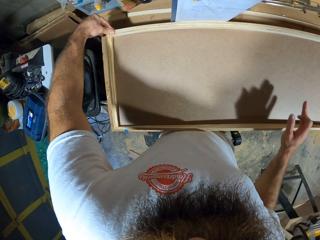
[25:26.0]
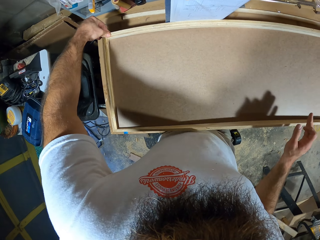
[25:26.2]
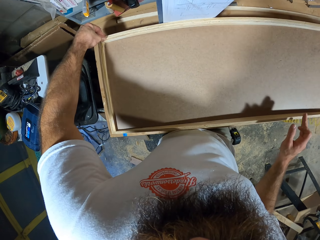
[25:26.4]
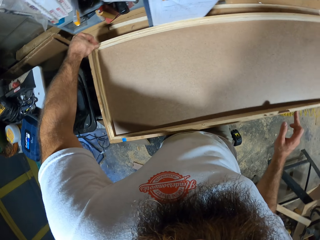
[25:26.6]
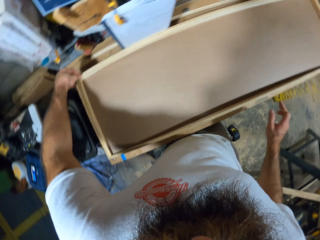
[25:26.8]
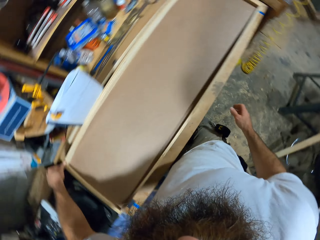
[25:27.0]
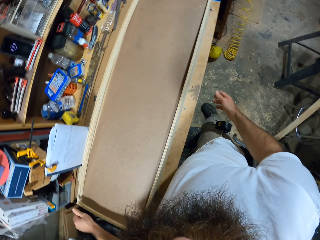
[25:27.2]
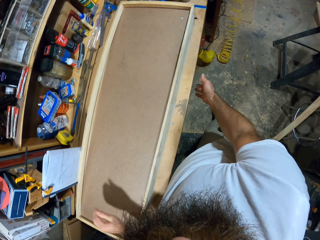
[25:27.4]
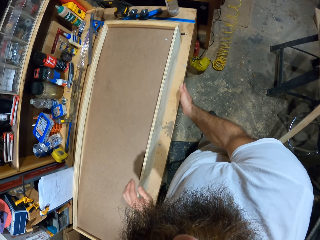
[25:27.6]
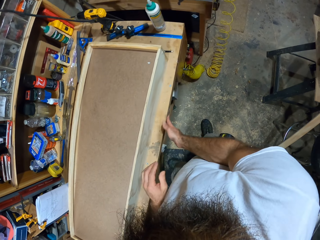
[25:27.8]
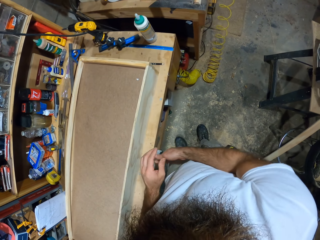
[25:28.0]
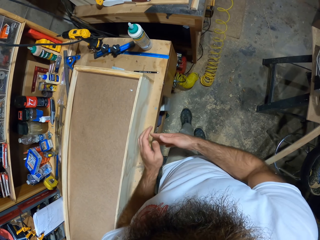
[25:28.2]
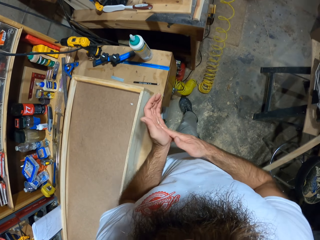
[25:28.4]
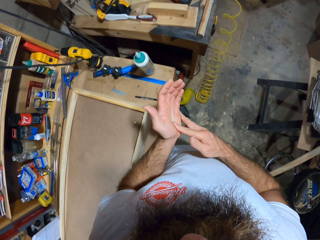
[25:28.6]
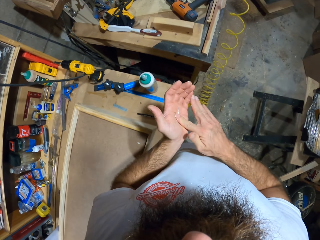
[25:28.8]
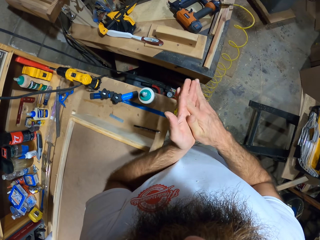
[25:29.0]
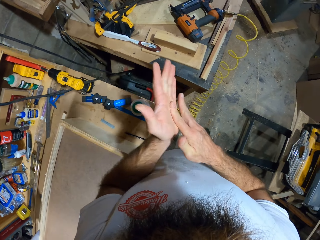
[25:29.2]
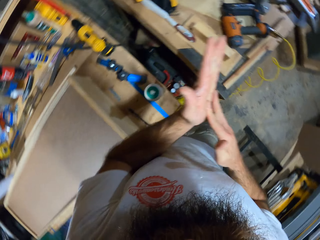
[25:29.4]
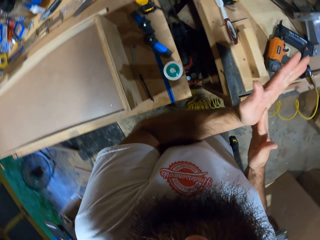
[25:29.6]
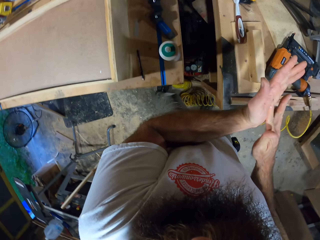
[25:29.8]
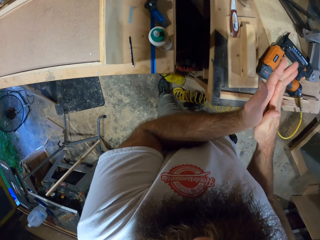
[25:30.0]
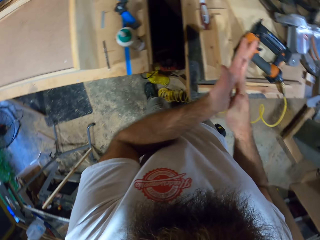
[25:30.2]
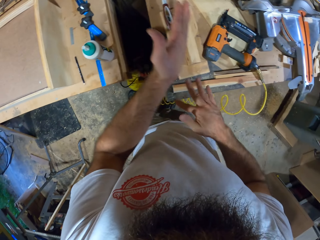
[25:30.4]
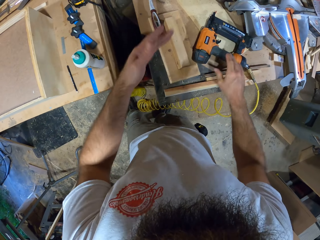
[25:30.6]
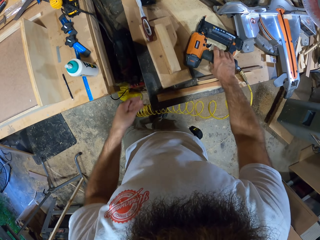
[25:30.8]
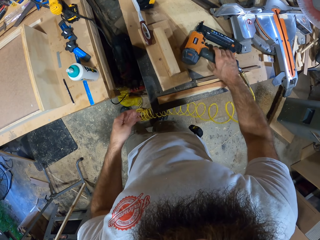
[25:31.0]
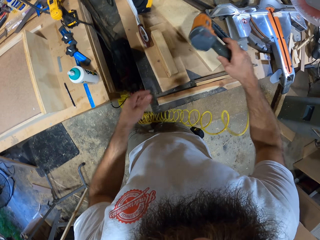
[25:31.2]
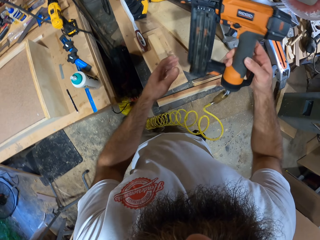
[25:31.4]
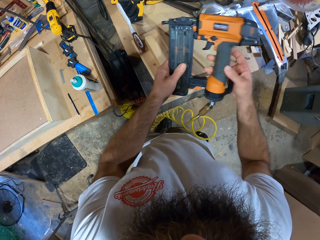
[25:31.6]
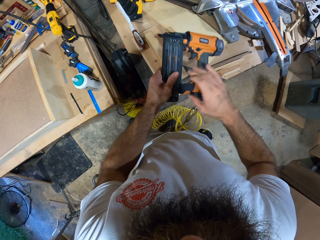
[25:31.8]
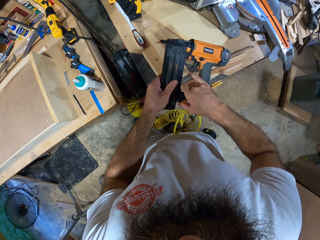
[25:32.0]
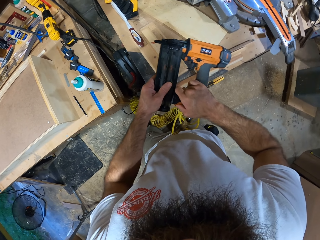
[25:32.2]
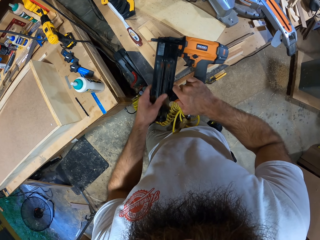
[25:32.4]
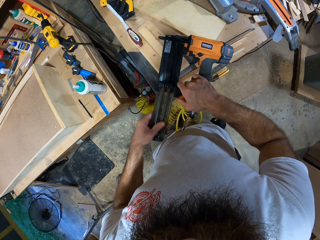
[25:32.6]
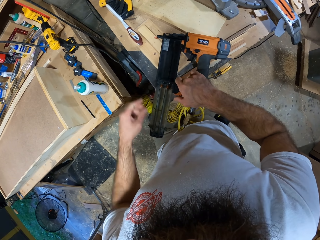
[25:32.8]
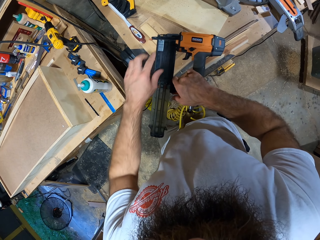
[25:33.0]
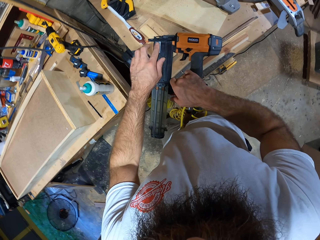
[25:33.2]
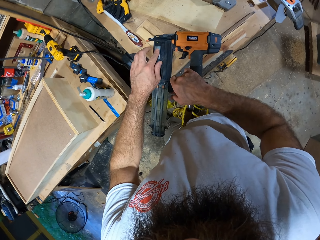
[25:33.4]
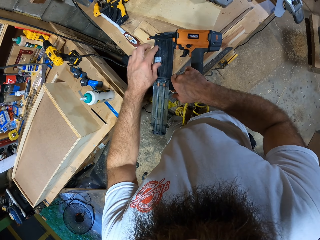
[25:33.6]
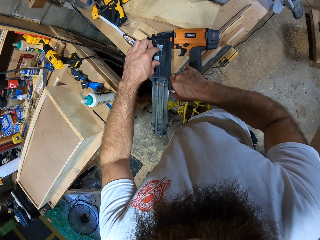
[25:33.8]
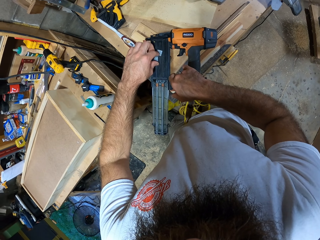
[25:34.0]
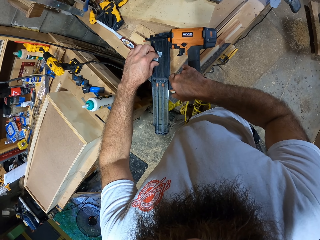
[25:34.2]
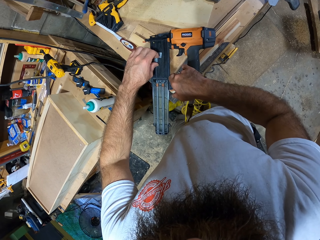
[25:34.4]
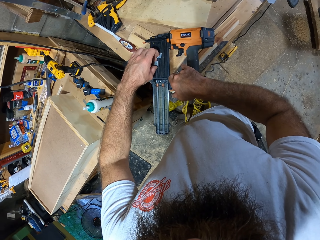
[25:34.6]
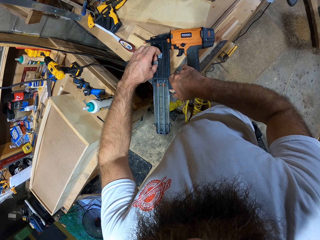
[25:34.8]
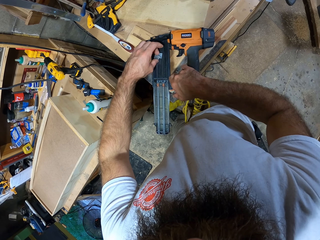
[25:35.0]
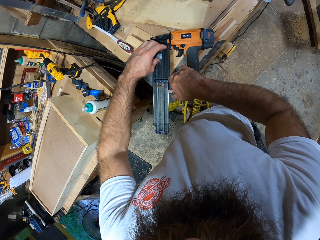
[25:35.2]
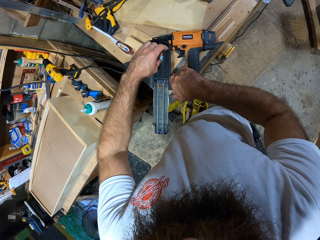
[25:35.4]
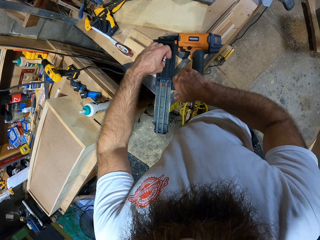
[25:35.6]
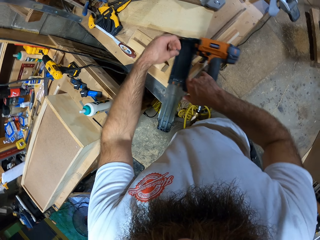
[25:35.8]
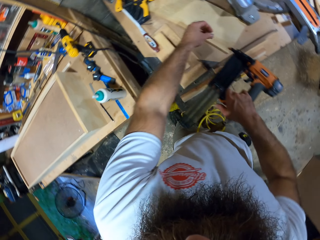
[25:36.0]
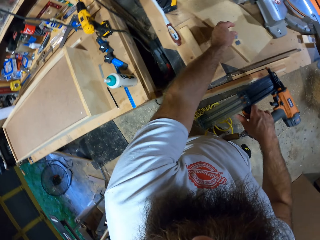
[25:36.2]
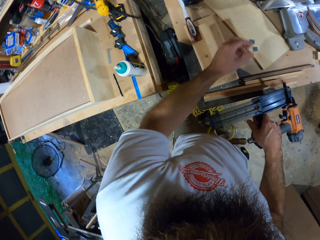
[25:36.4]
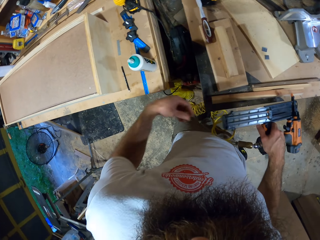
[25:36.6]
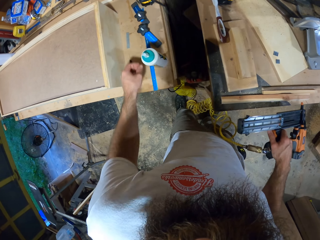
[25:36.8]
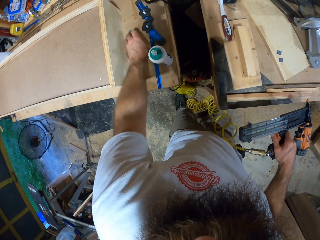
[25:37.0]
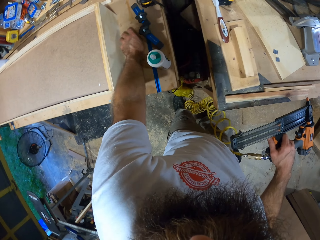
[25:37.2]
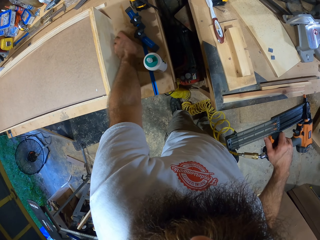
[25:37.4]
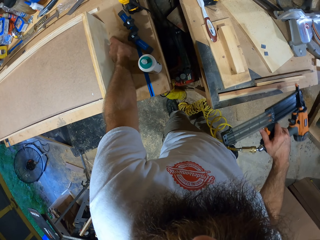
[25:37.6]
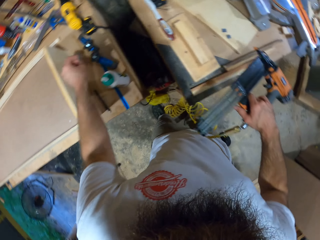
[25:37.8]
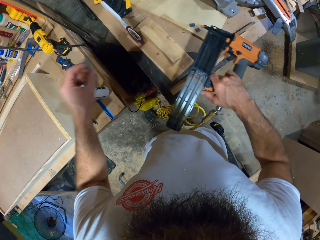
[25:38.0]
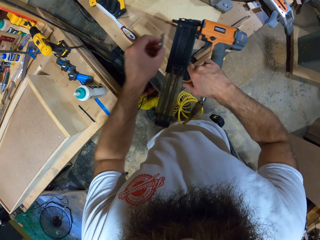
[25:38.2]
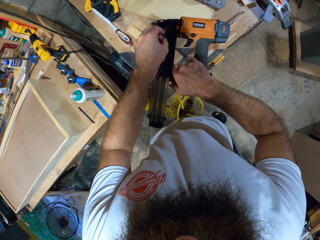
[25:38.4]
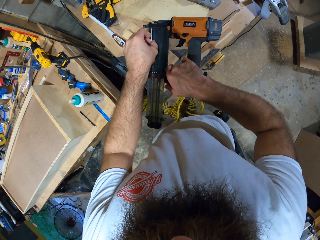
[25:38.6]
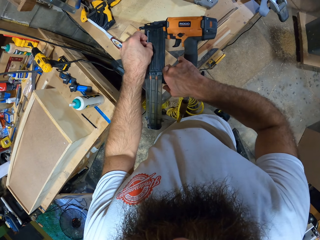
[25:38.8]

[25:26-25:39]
The camera wearer touches the table with his right hand. He cleans his left hand with his right hand. He rubs his hands together. He picks up the nail gun from the table with his right hand. He holds the nail gun with both hands. He opens the nail gun with his left hand. He moves some drive pins in the nail gun in his right hand with his left hand. He picks the drive pins in the nail gun with his left hand. He drops the drive pins on the workshop table with his left hand. He picks up the drive pin on the table with his left hand.

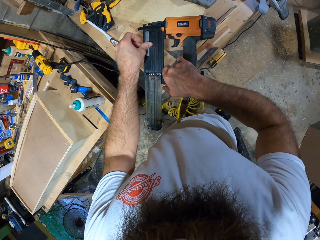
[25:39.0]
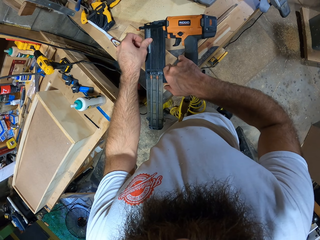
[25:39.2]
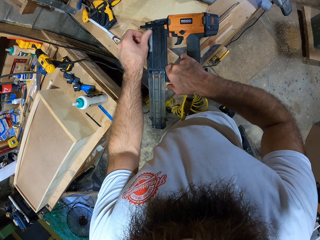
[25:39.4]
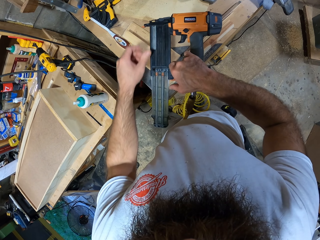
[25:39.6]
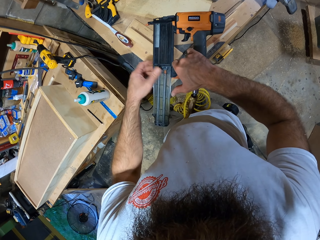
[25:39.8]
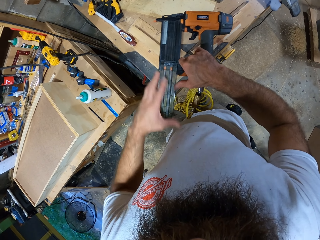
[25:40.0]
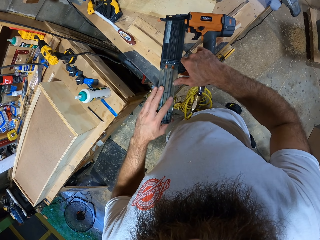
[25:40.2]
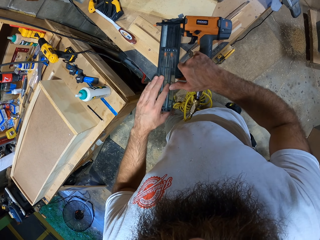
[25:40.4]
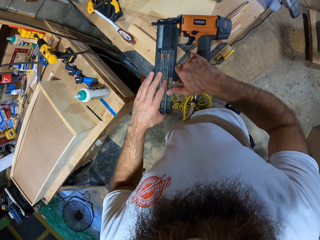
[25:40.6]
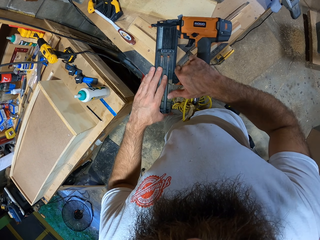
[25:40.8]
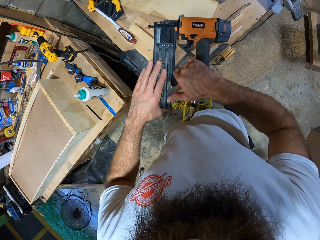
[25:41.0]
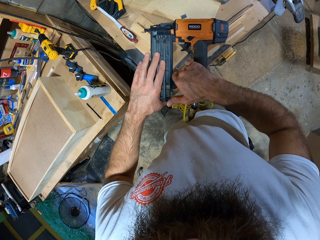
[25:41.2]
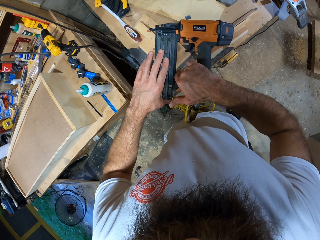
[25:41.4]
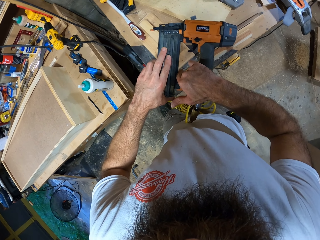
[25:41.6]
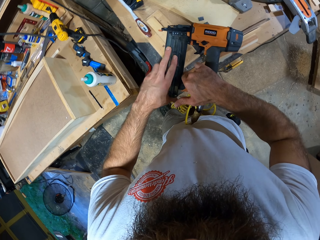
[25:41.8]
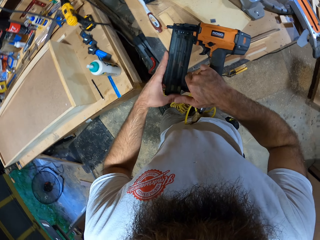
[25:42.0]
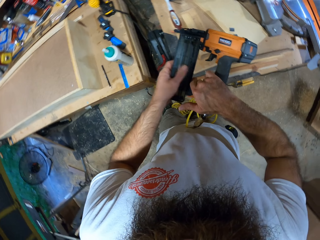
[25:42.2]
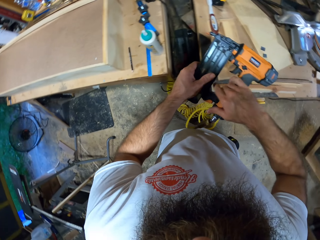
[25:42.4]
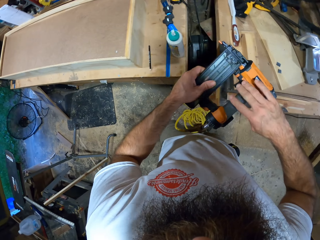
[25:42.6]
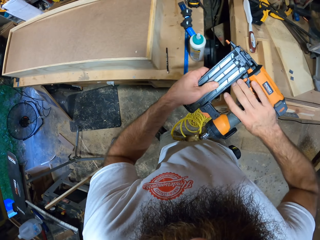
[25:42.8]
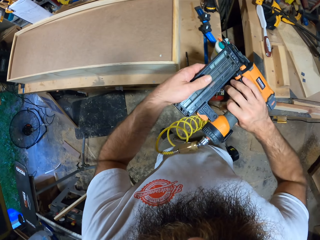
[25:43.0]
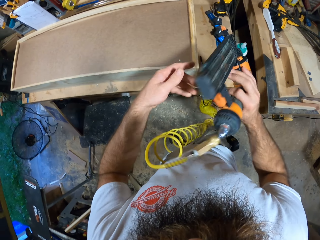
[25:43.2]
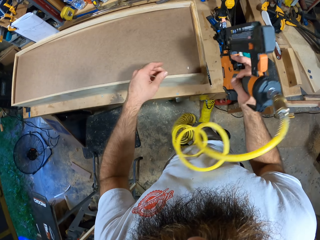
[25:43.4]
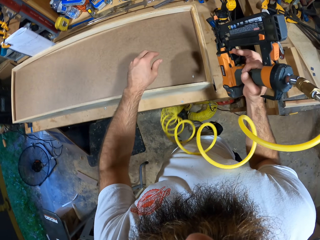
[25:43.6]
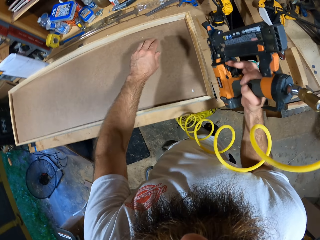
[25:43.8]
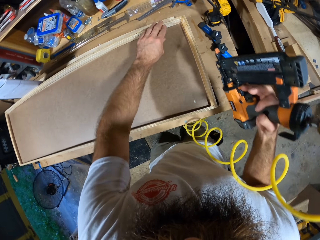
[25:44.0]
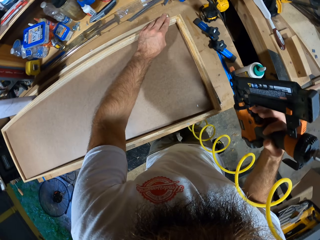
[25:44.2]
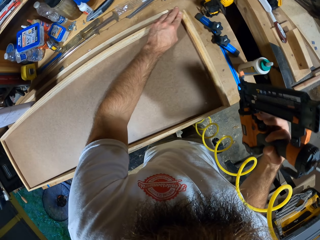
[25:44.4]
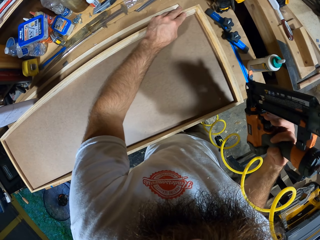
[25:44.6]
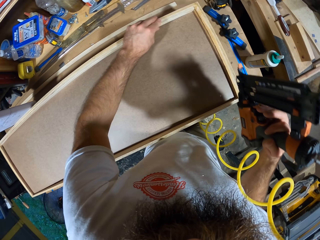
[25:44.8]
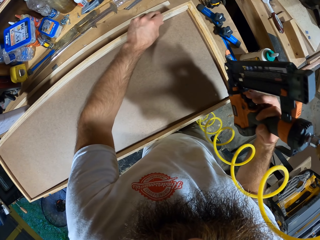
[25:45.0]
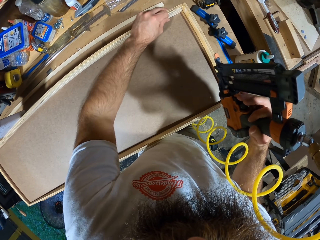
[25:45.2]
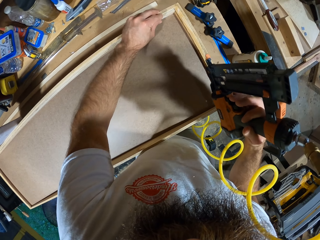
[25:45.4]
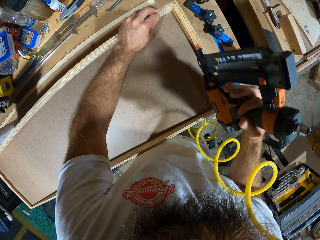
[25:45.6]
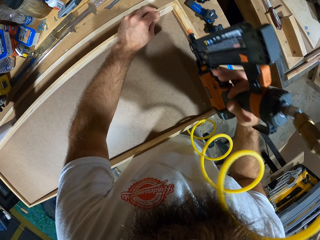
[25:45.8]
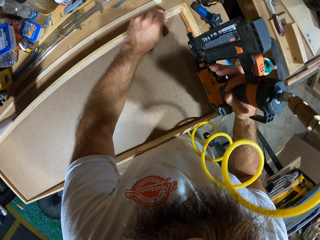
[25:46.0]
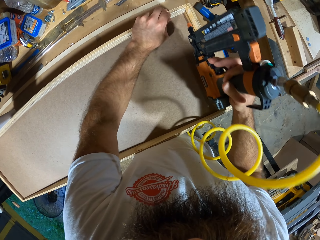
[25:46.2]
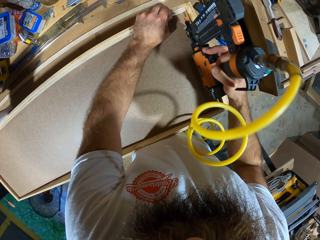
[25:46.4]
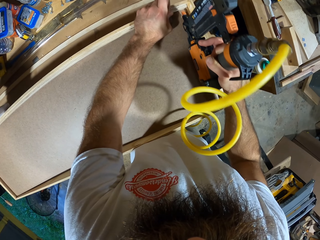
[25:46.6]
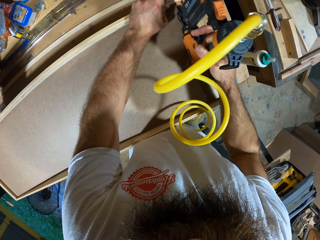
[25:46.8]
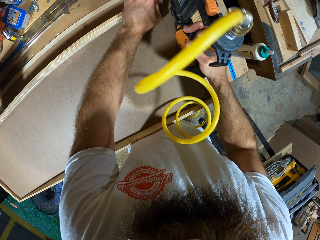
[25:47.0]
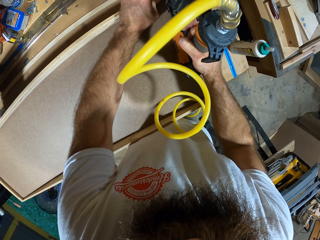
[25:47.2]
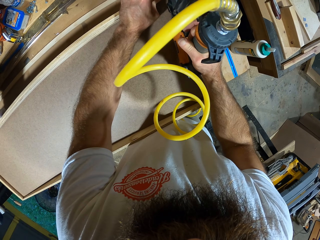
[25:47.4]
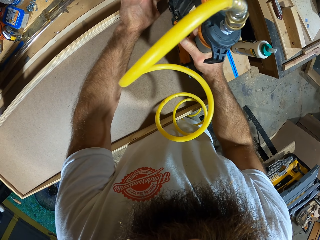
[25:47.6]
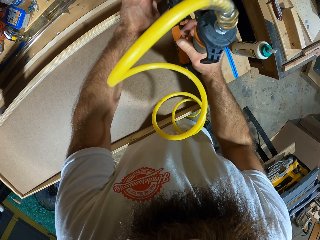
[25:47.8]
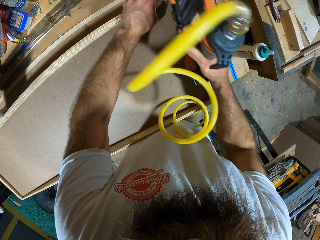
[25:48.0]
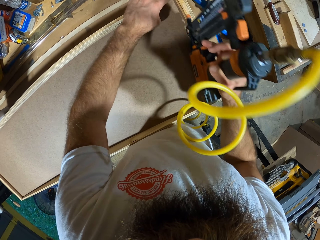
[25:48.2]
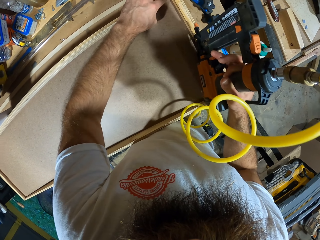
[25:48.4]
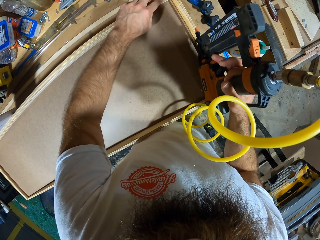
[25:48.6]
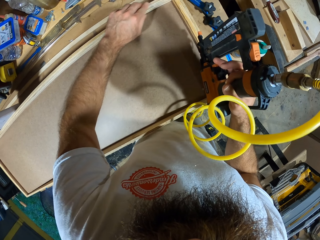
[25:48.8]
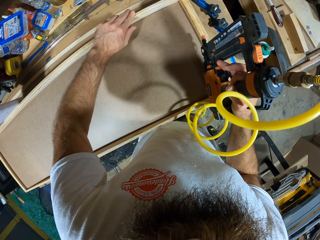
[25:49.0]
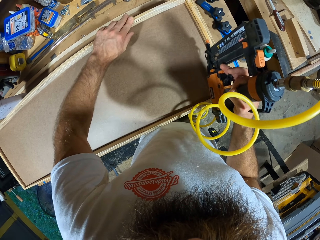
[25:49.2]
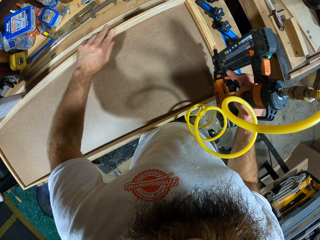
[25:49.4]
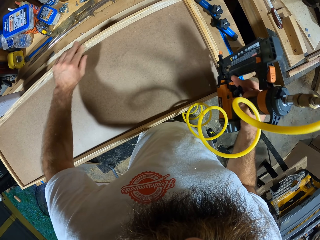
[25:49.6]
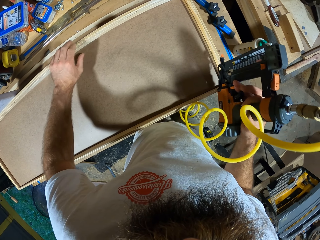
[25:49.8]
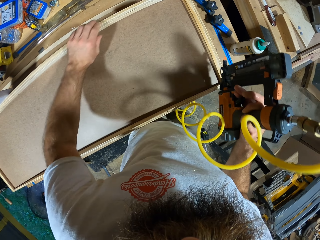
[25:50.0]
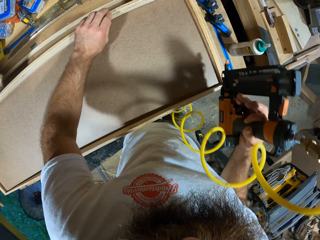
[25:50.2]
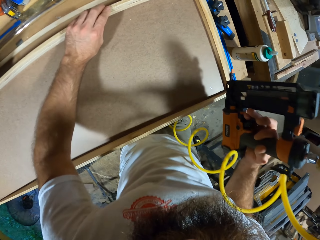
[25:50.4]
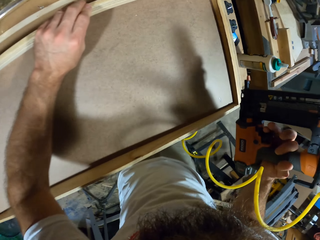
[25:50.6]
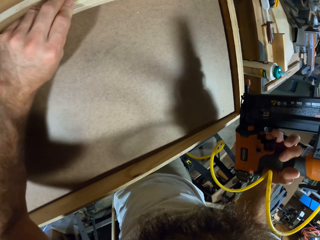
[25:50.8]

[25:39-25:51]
The camera wearer fixes the drive pin in the nail gun with his left hand. He covers the nail gun in his right hand with his left hand. He presses the plywood on the board with his left hand. He glues the plywood and the board together with the nail gun in his right hand. He presses the plywood on the board with his left hand. He feels the wood with his left hand.
